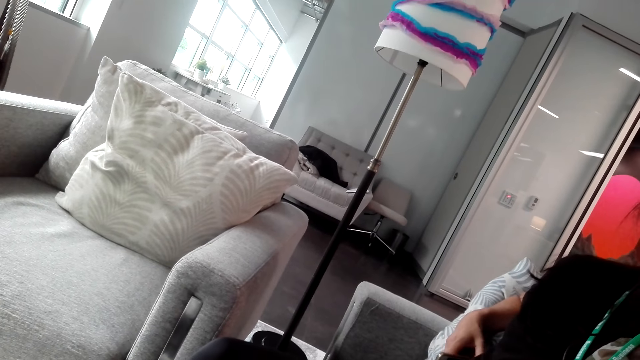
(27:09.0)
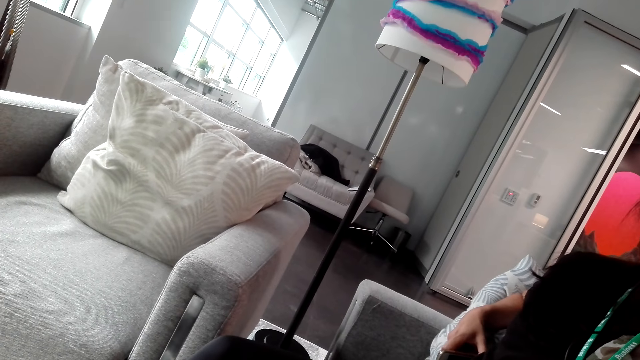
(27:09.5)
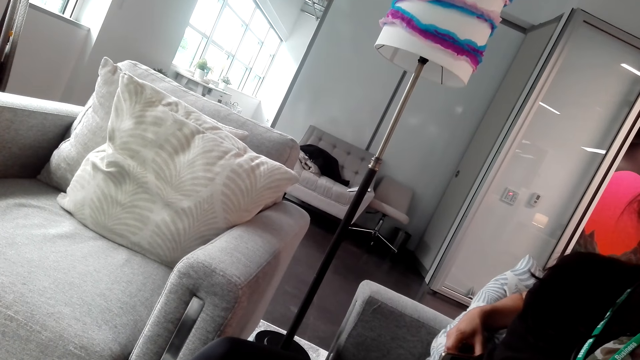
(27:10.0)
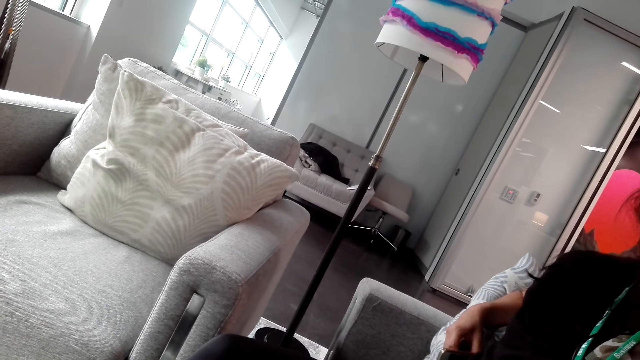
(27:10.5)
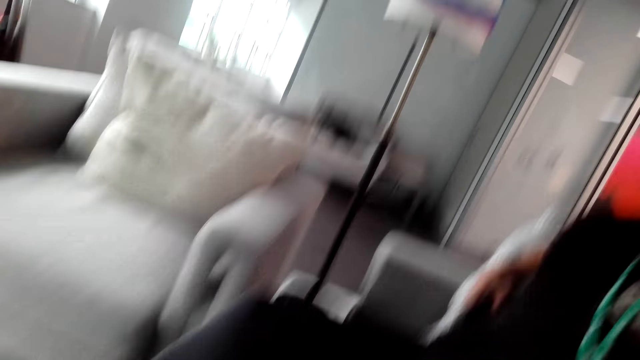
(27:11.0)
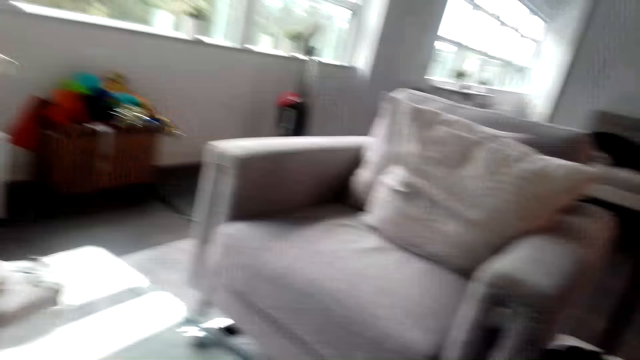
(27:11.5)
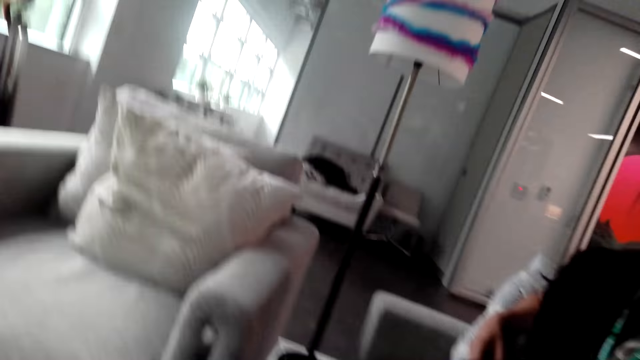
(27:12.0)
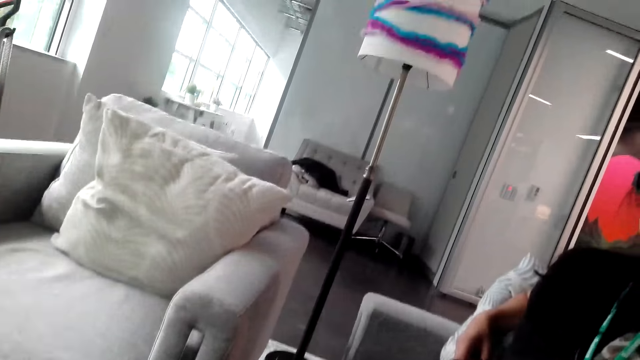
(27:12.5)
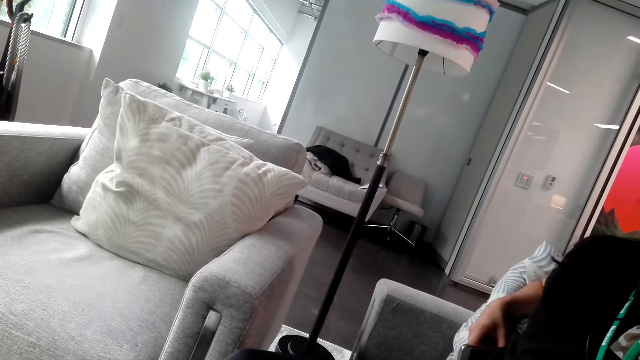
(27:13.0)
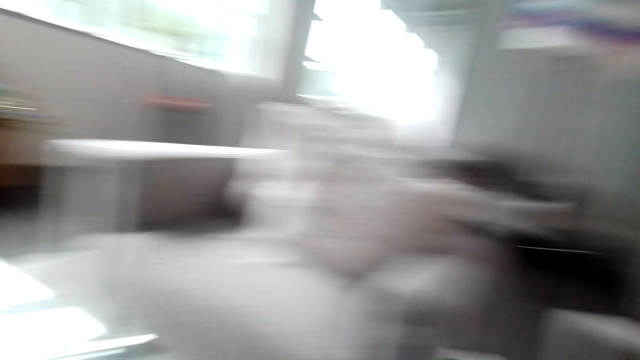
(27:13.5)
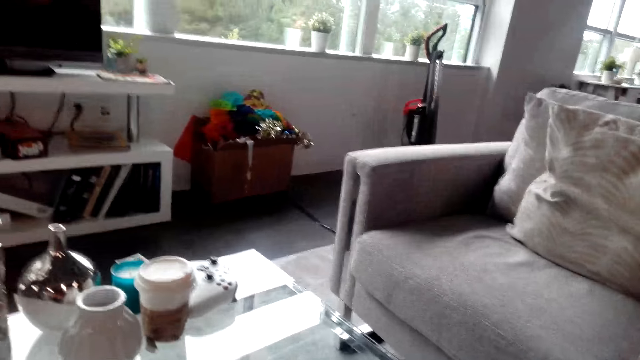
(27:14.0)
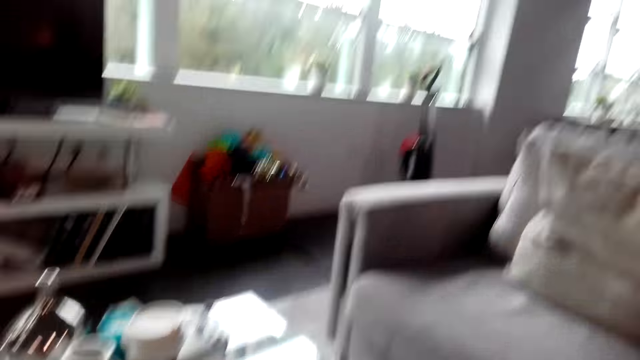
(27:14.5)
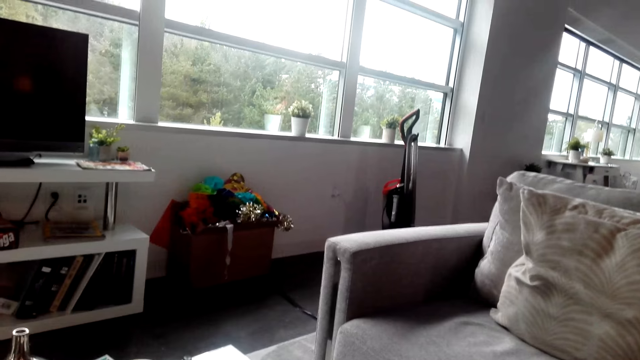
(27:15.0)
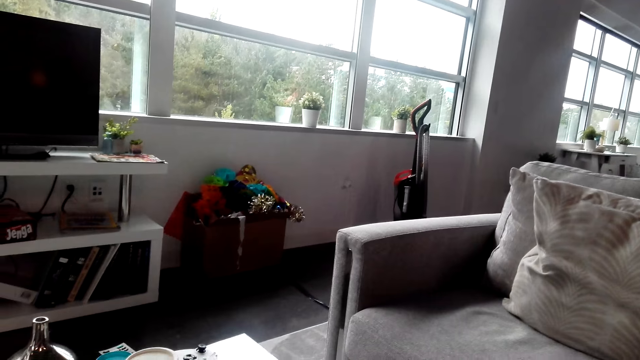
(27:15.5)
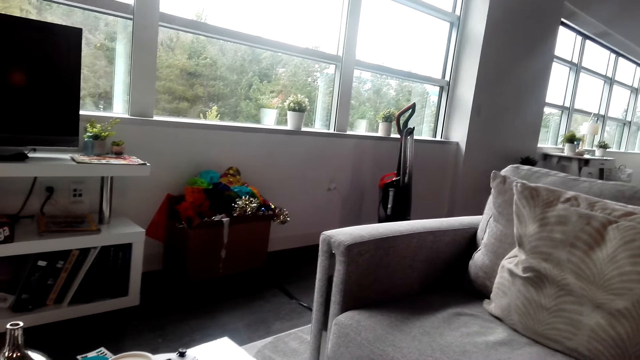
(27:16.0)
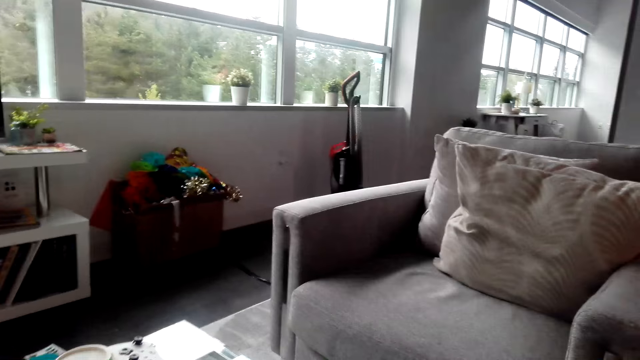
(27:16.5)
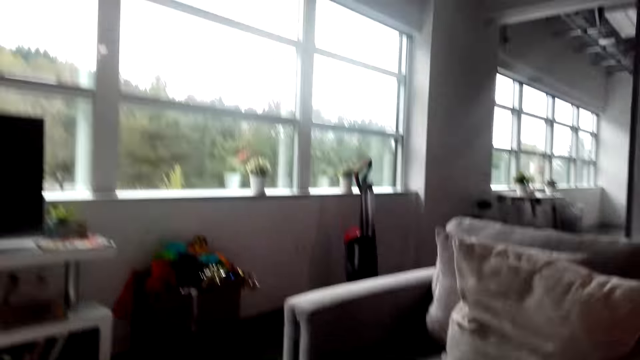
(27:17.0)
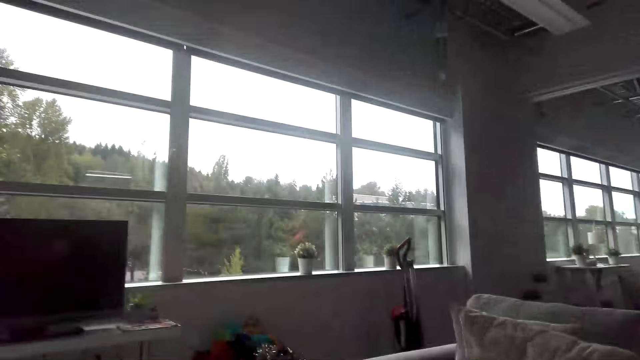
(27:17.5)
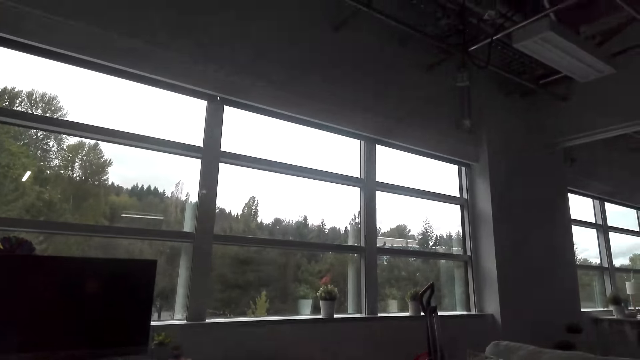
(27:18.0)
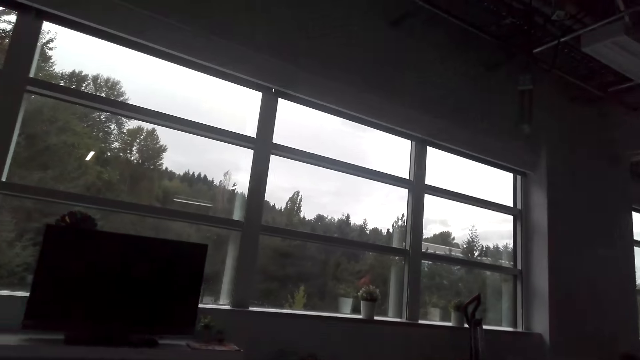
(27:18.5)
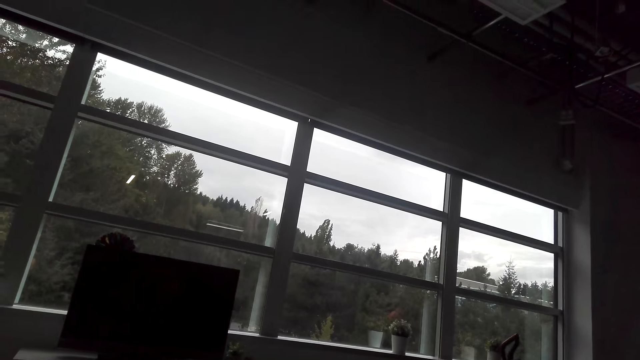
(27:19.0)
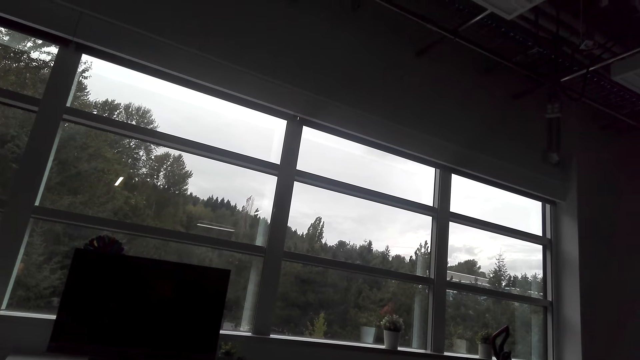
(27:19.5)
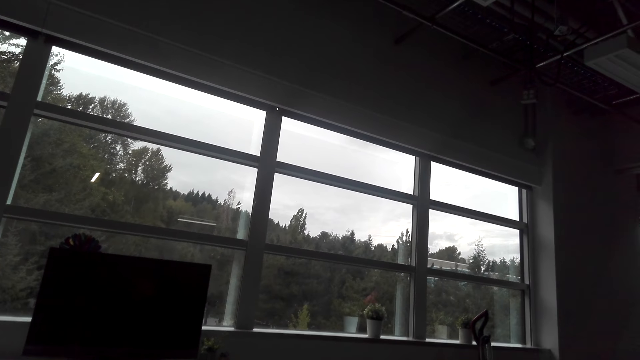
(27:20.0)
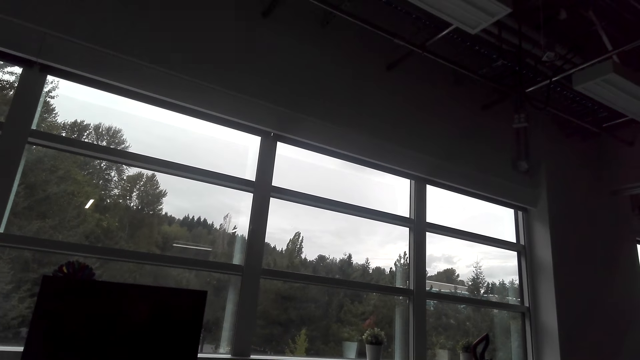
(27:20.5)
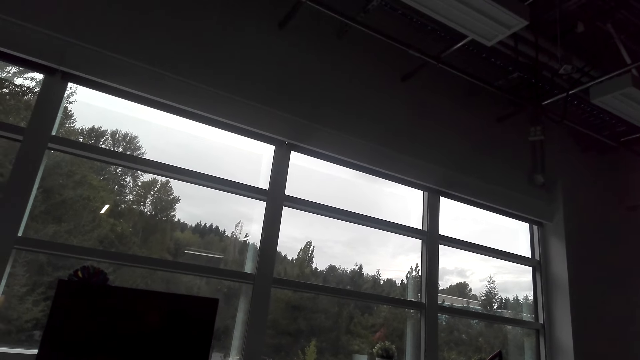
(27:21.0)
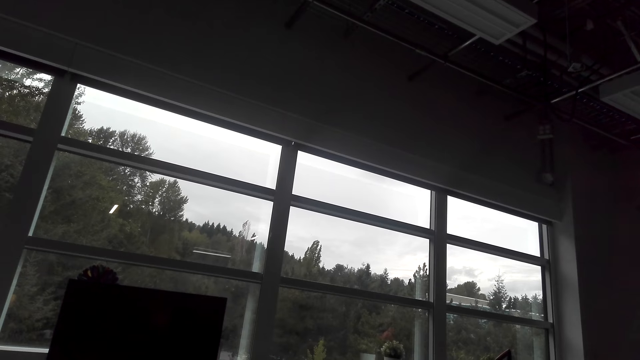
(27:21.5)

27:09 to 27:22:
A woman converses with the camera wearer. The camera wearer converses with the woman. They look around the house. They look at the window. They look around the house again.

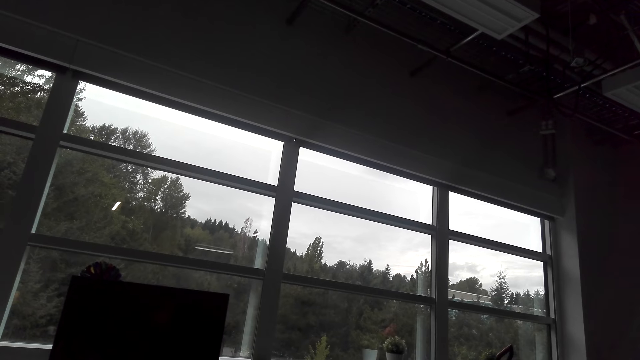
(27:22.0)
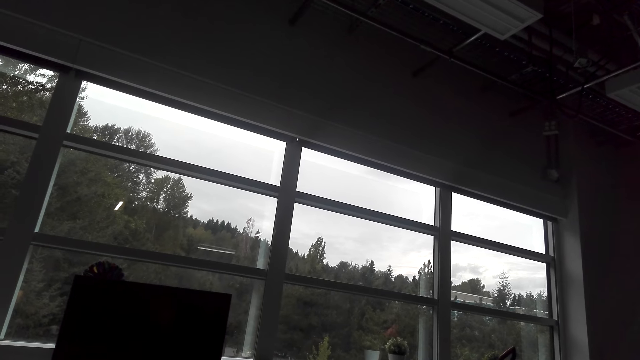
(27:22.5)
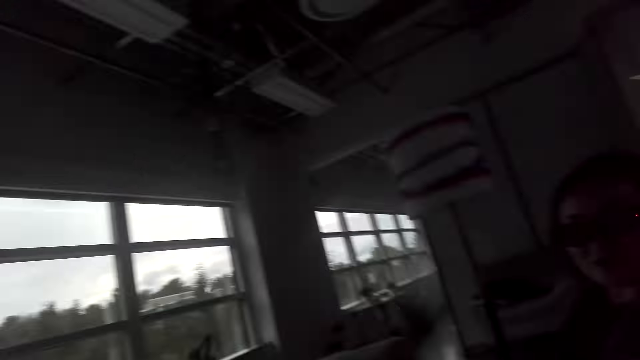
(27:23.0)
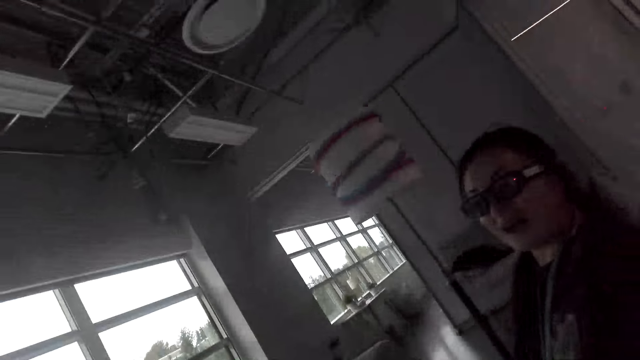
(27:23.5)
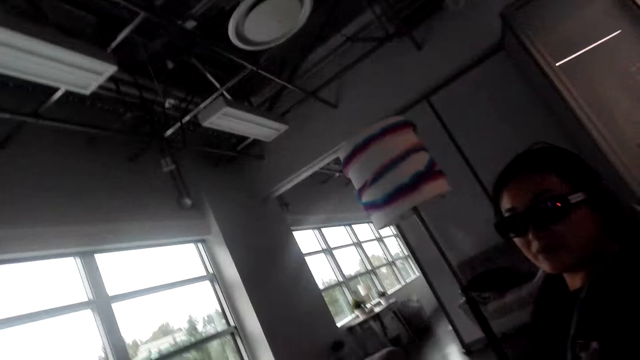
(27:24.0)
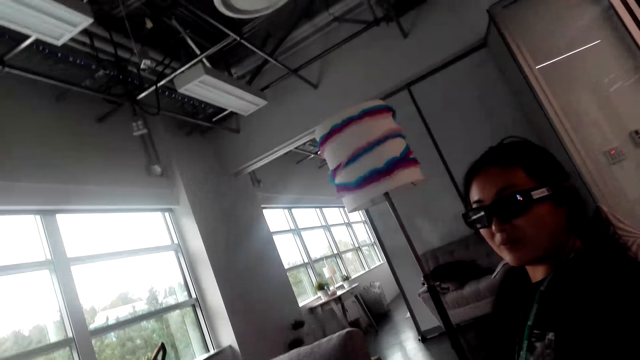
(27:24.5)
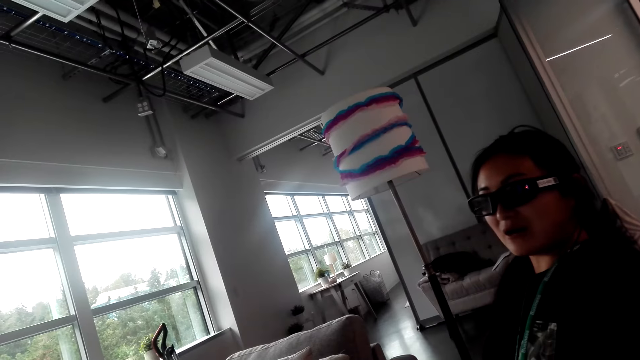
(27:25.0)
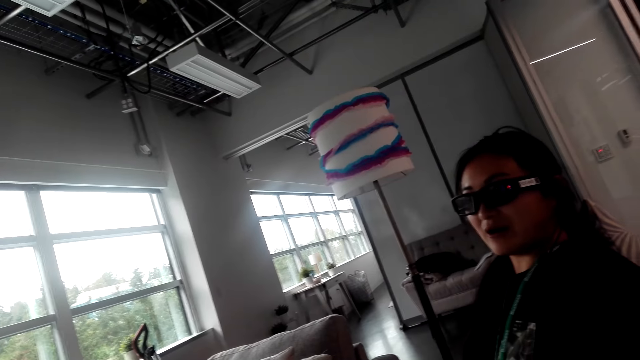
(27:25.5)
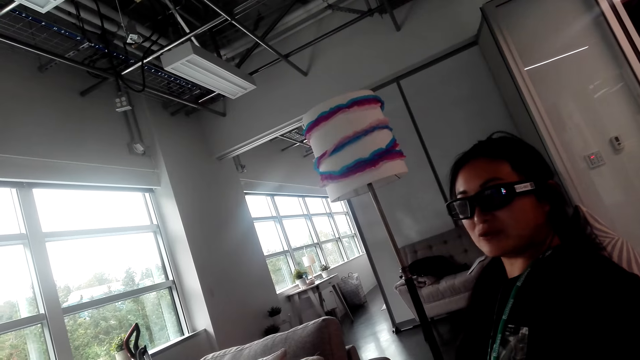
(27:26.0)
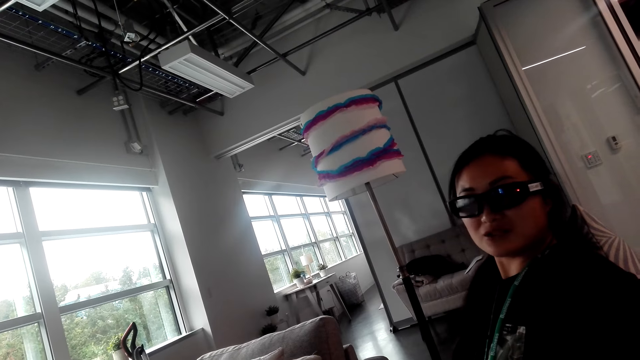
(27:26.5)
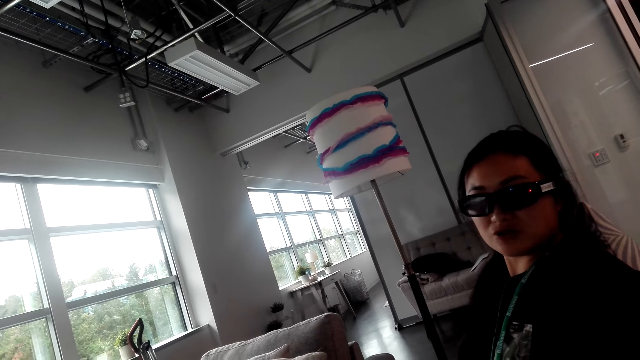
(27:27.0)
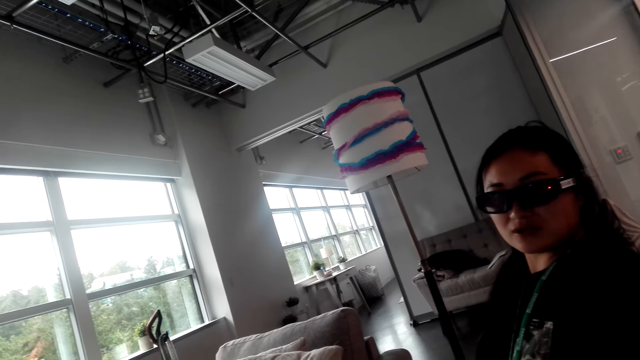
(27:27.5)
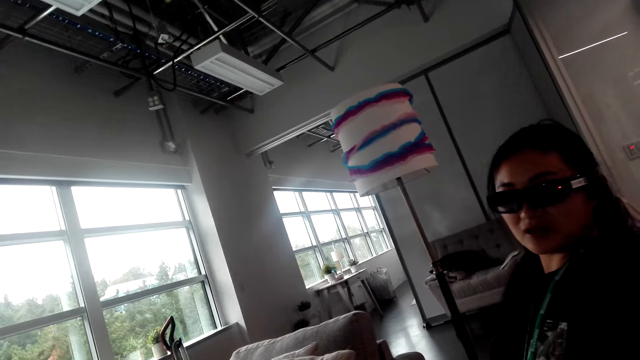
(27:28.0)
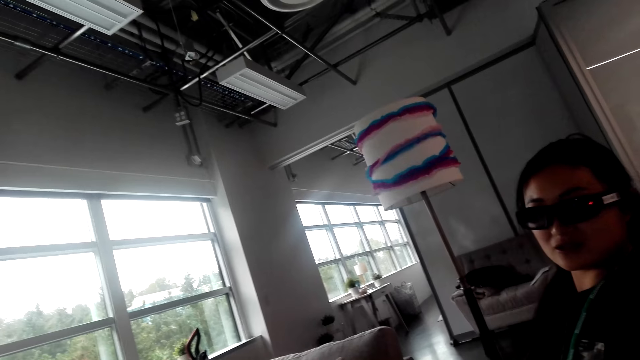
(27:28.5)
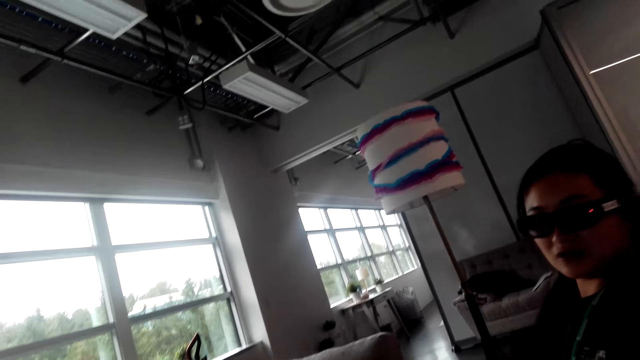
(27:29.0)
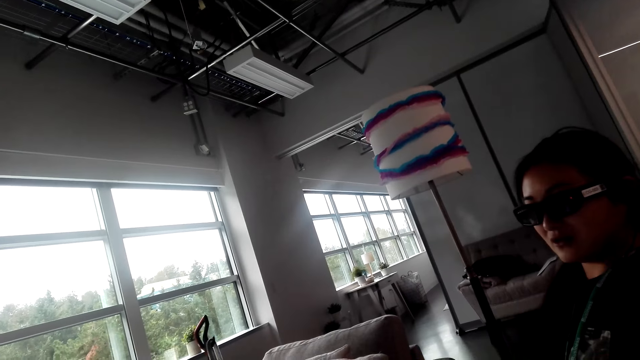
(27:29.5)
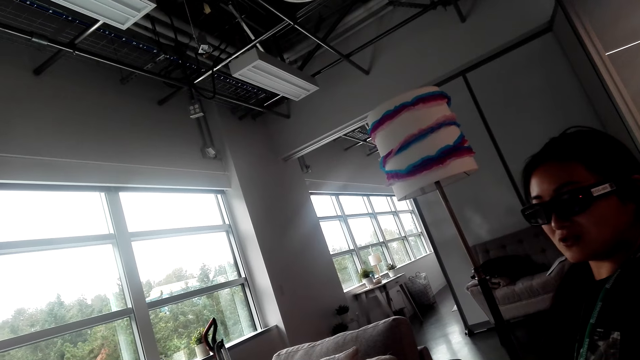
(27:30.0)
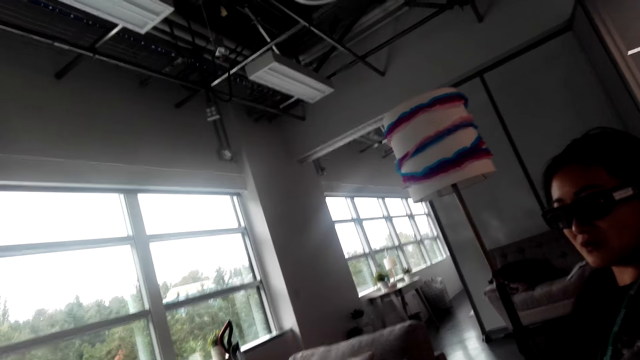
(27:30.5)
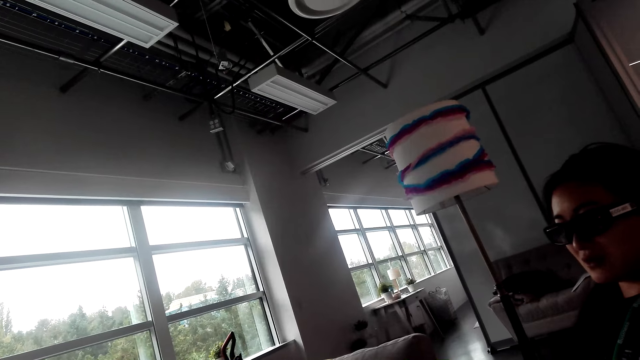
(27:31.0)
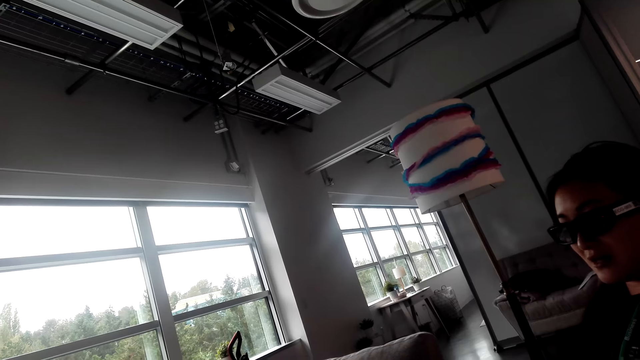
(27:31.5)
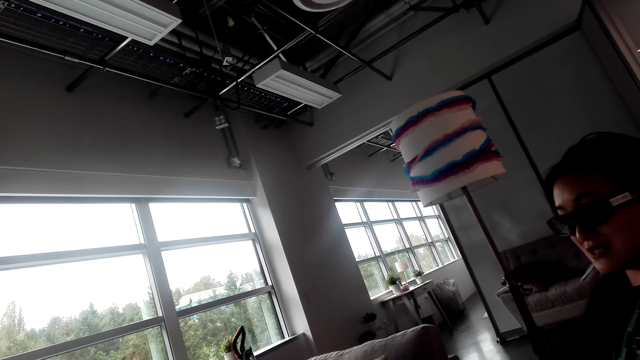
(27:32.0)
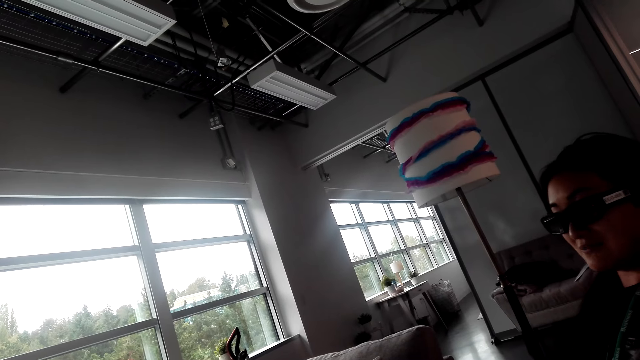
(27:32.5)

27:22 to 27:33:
The camera wearer looks at the woman. The woman converses with the camera wearer. The camera wearer converses with the woman.
